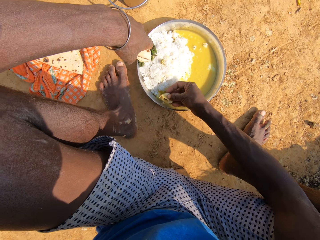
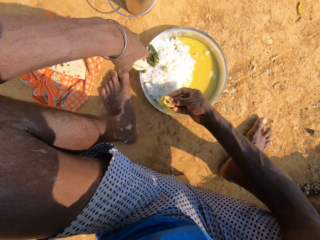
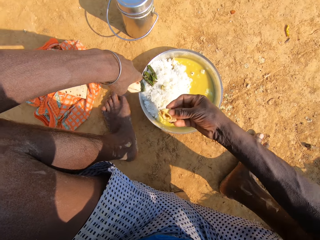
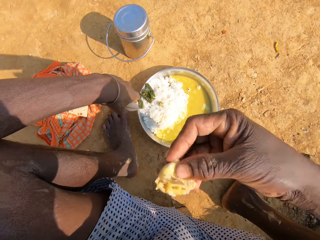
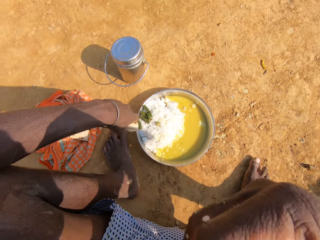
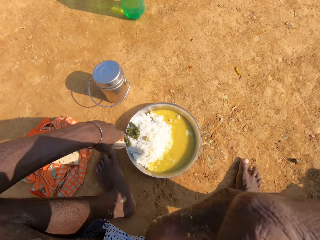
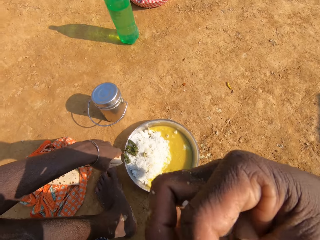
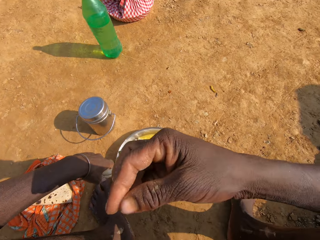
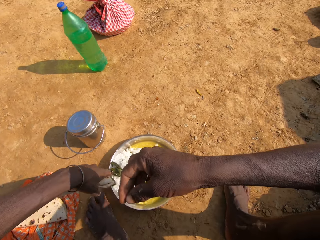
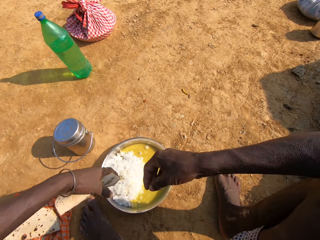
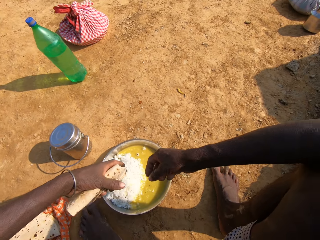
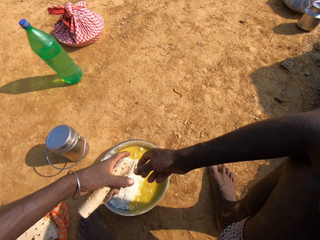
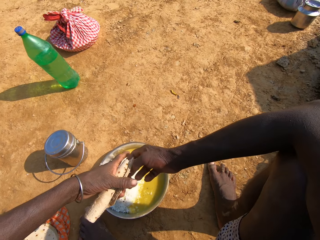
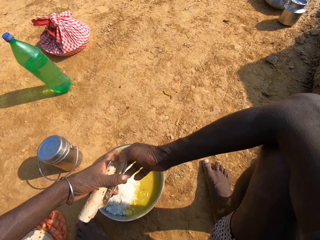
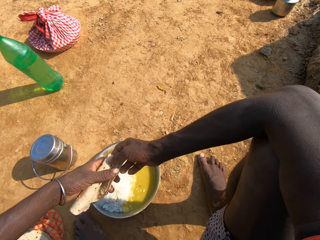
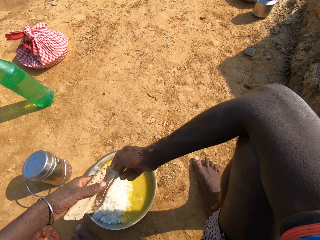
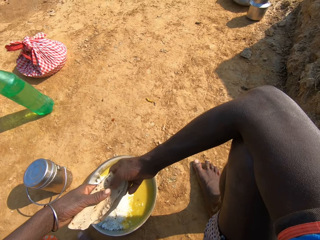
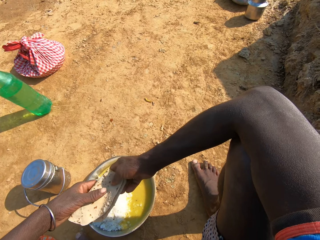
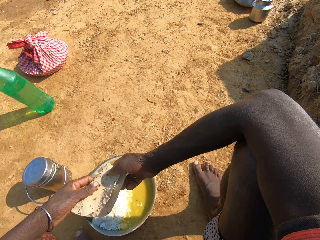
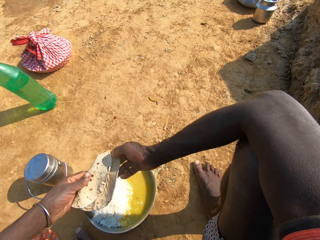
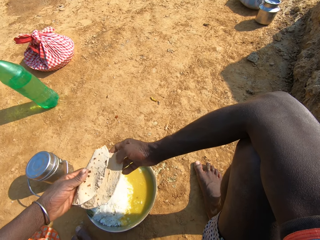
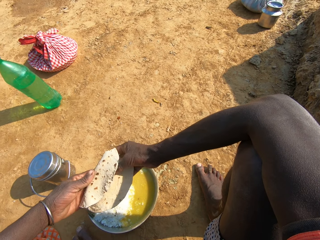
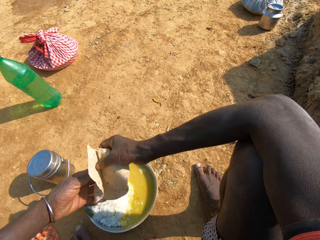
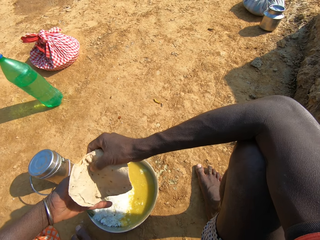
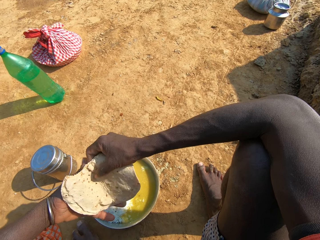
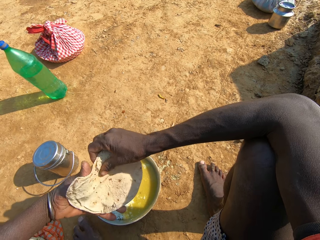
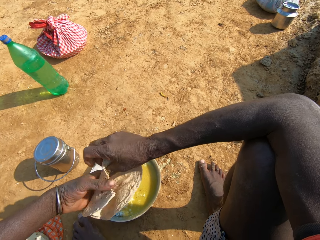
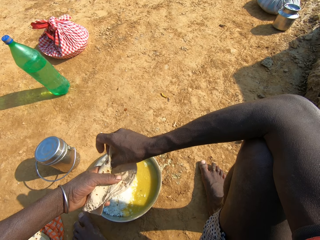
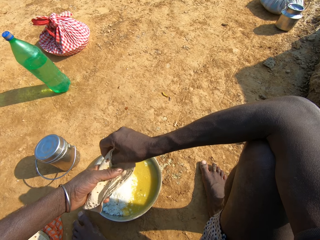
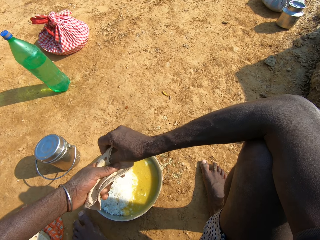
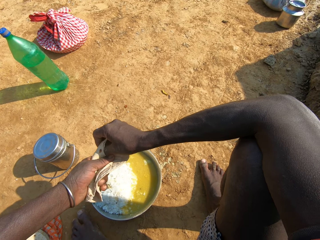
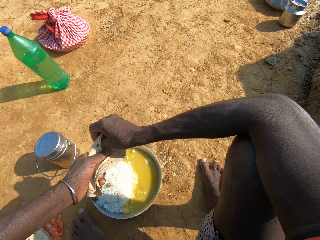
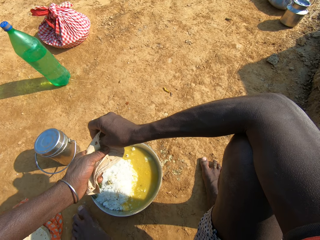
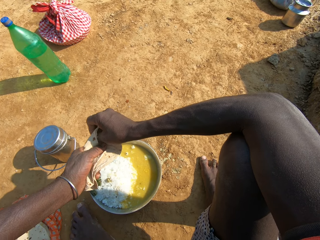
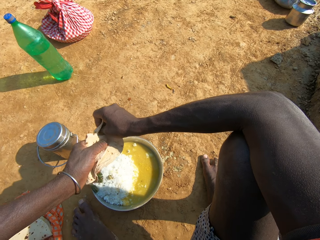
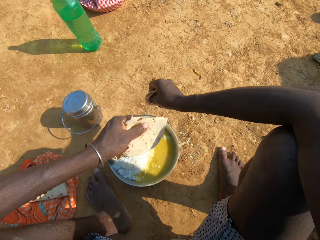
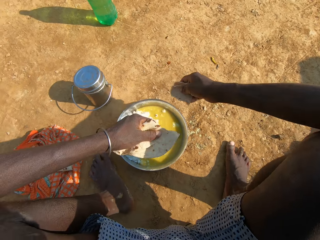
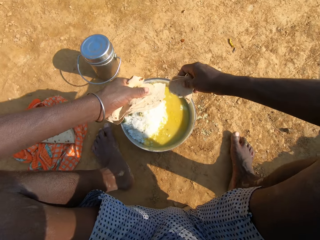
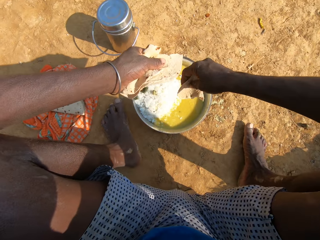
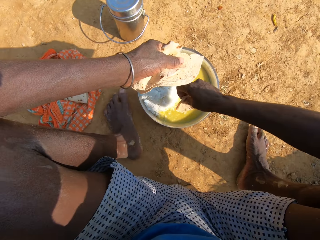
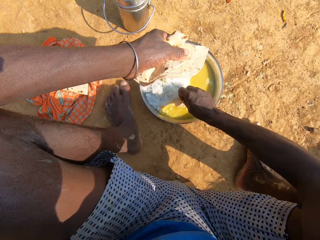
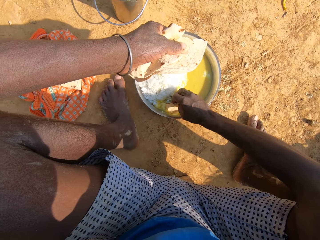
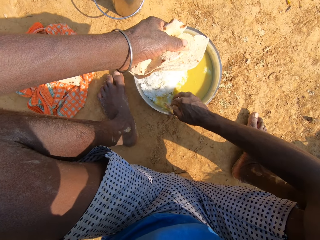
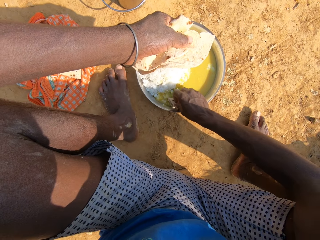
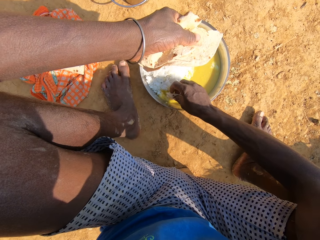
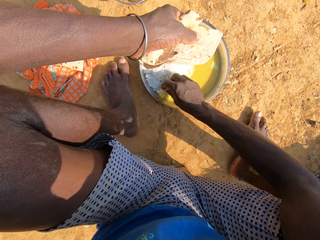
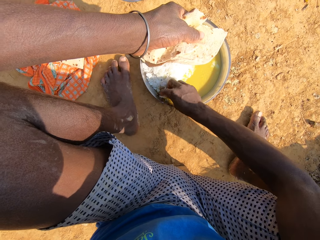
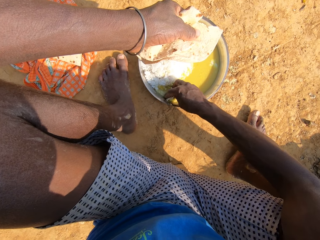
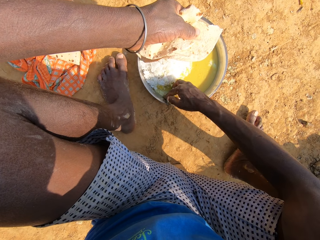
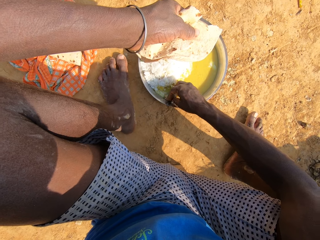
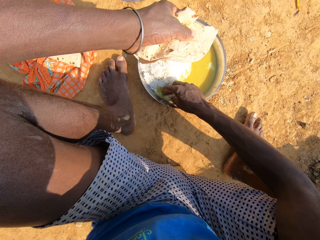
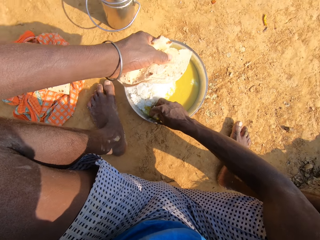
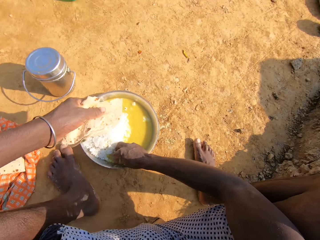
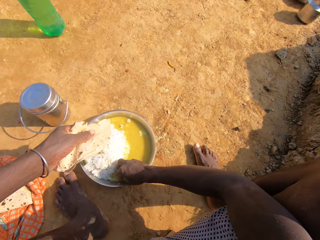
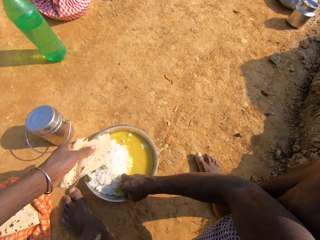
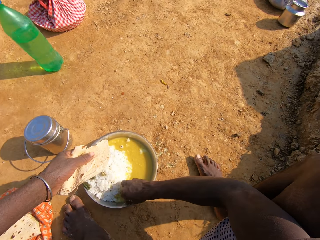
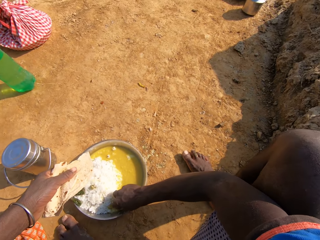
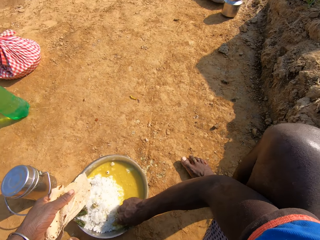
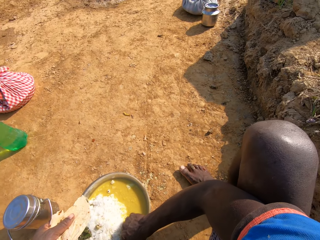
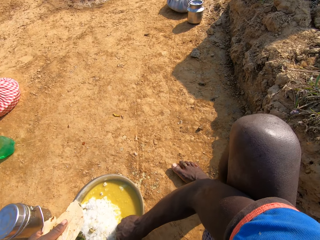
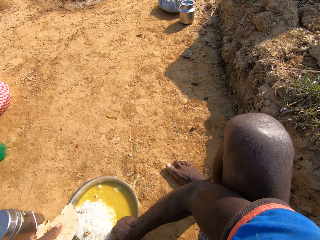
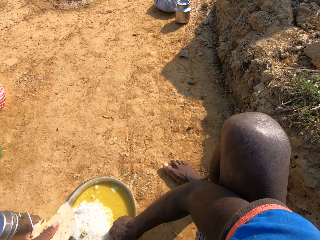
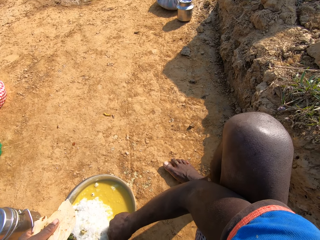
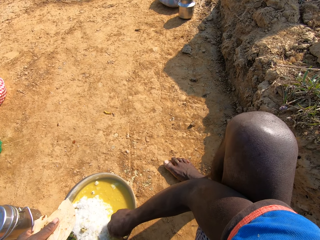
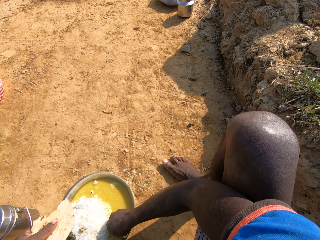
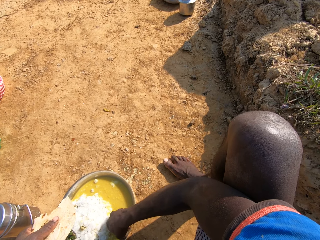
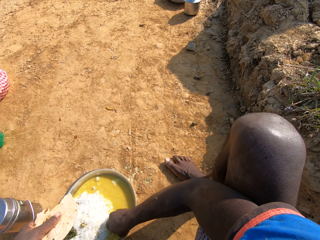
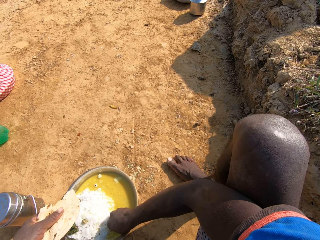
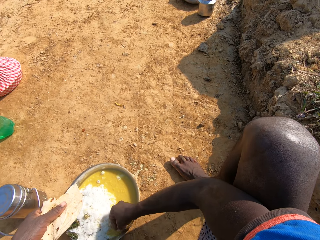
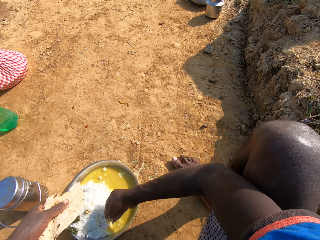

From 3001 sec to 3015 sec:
The camera wearer eats roti. They talk. They align the roti. They talk, hold the roti and eat the food. They talk and fold the roti. They cut the roti. They eat the food. They dip the roti in vegetable curry. They scoop food from the plate. They converse with a person.

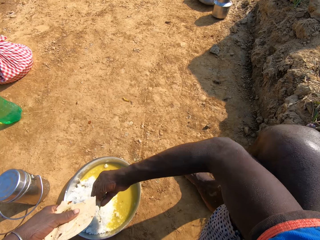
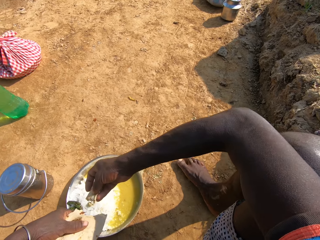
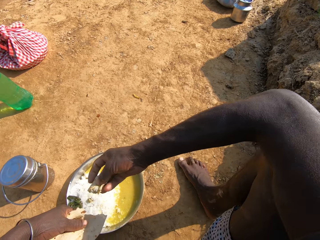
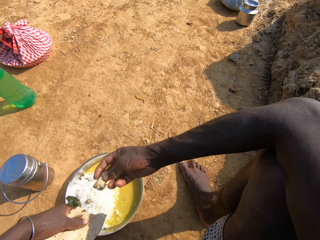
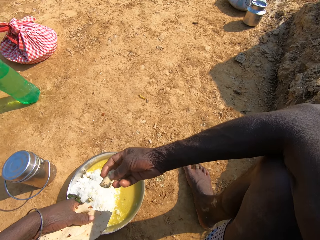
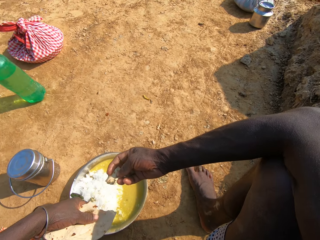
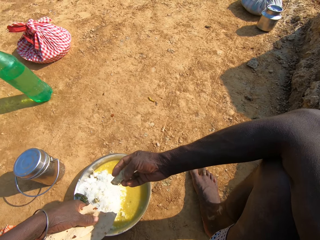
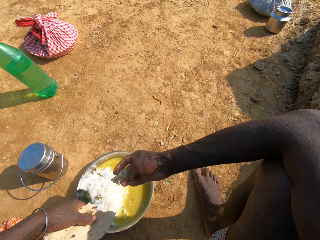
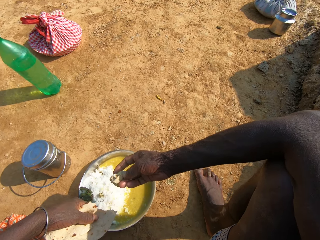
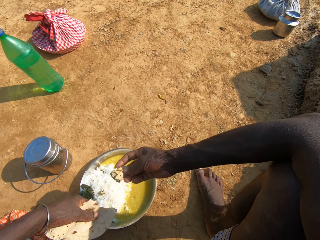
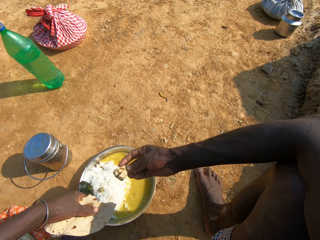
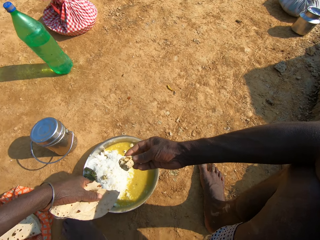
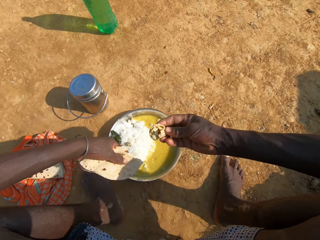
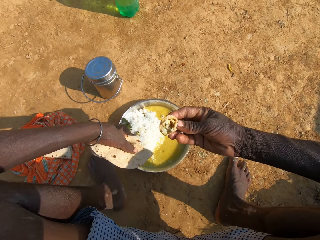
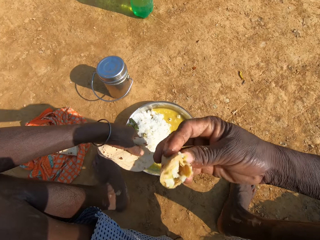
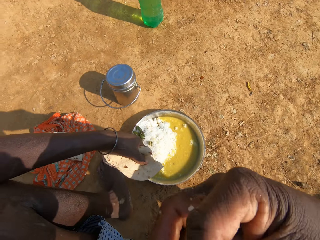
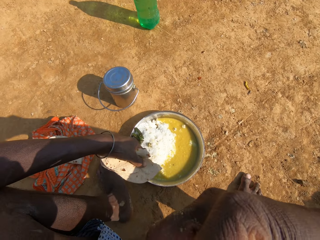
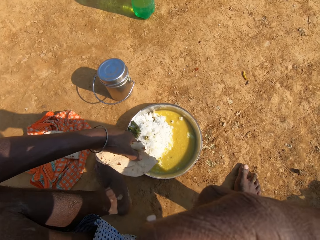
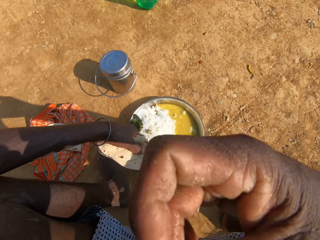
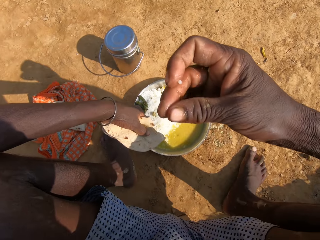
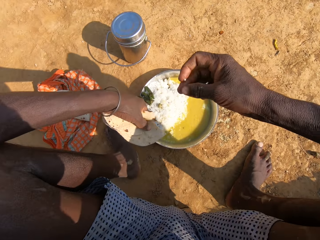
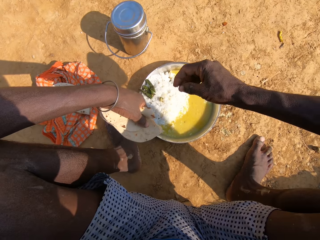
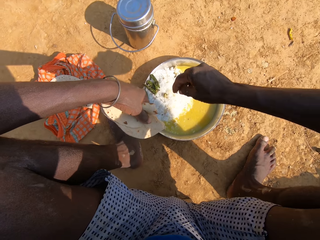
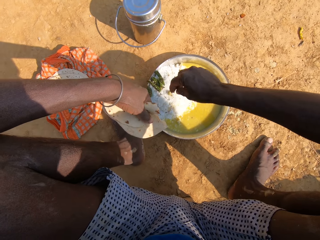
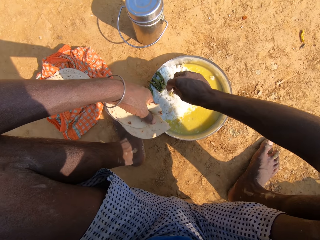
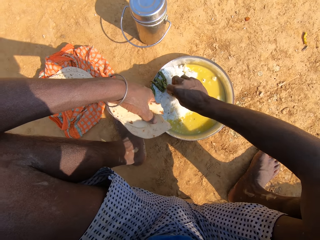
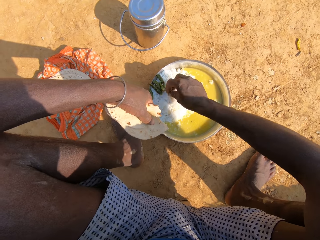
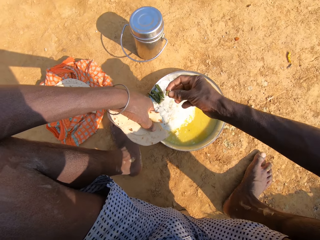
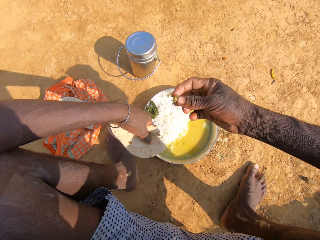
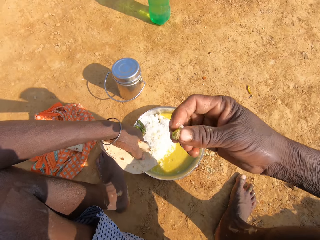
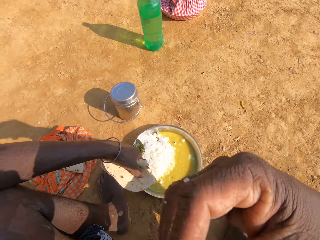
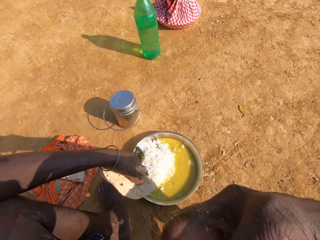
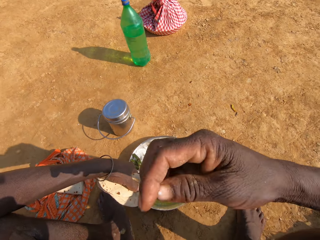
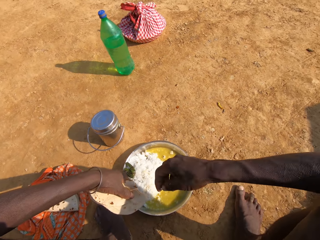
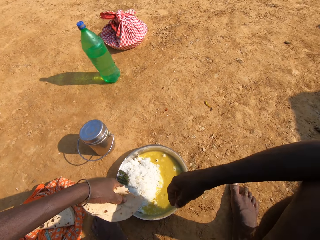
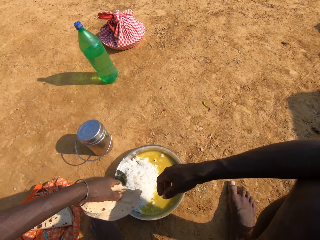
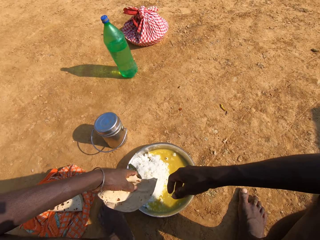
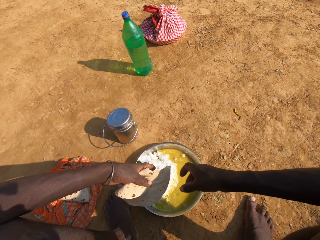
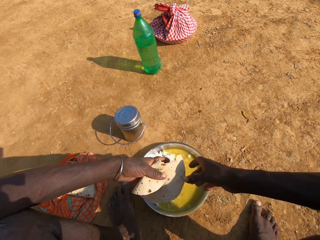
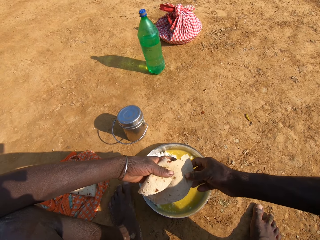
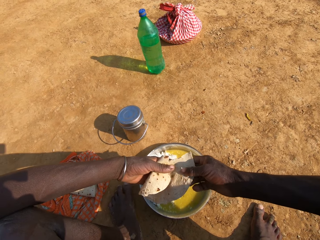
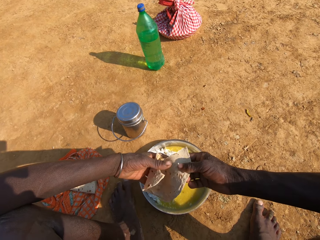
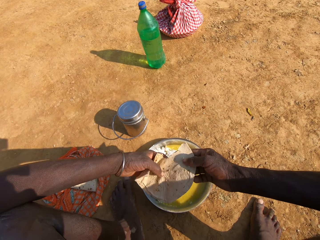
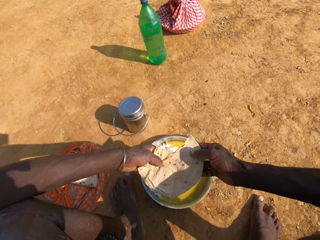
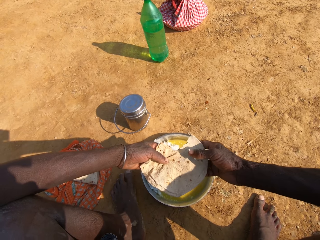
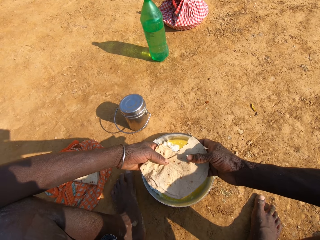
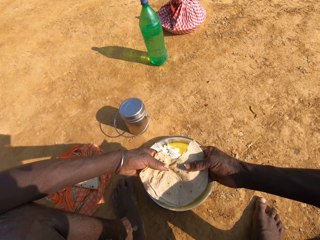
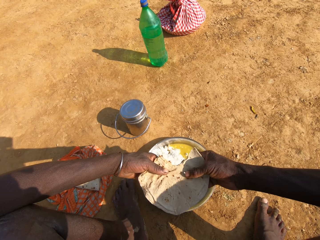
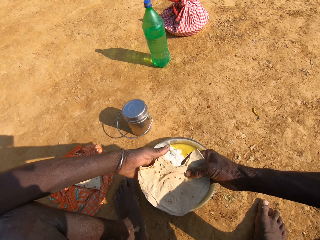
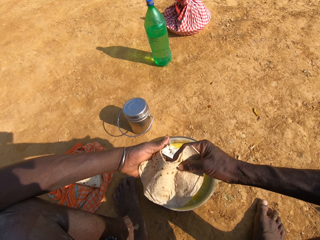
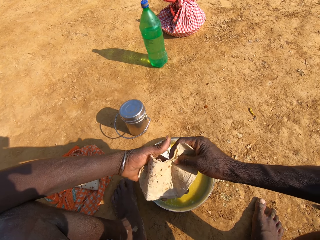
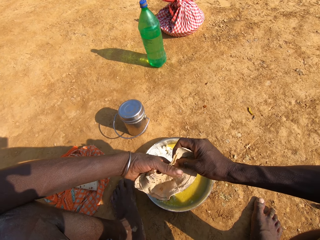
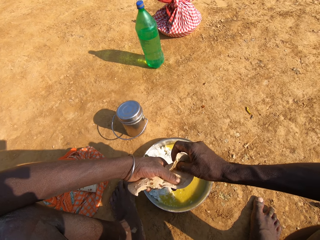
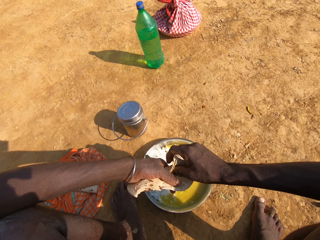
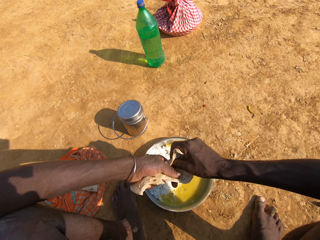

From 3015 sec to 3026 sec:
The camera wearer holds the food and talks. They eat roti. They dip the roti in vegetable curry. They scoop the food. They eat the roti. They look around. They hold the roti.
